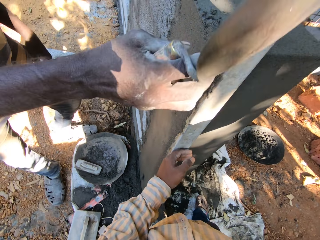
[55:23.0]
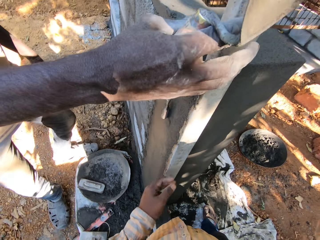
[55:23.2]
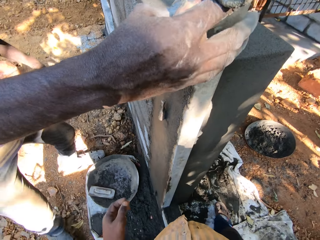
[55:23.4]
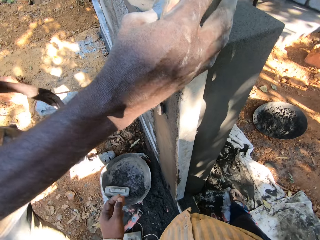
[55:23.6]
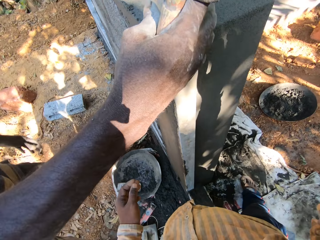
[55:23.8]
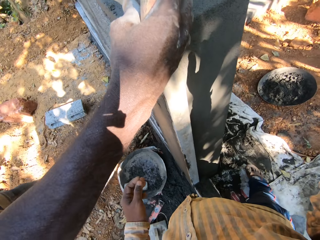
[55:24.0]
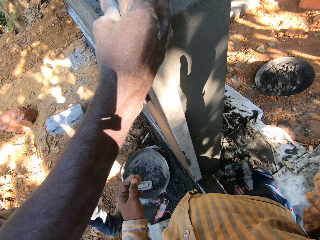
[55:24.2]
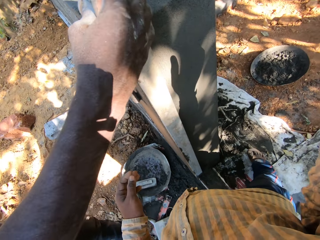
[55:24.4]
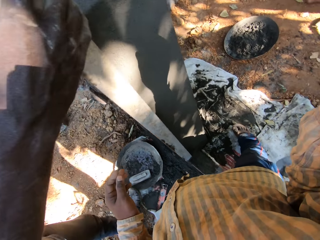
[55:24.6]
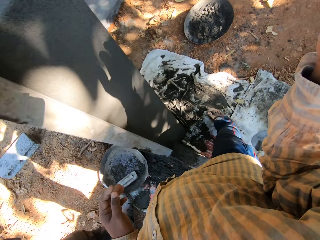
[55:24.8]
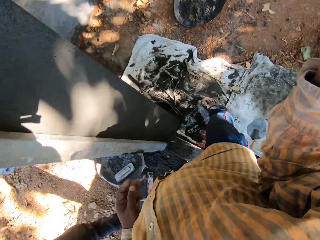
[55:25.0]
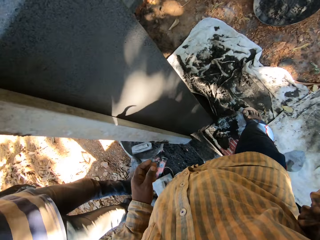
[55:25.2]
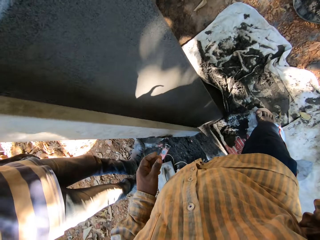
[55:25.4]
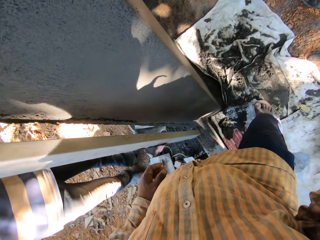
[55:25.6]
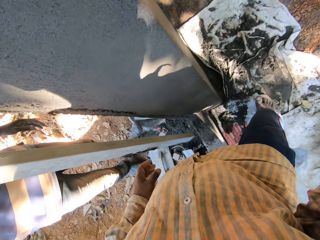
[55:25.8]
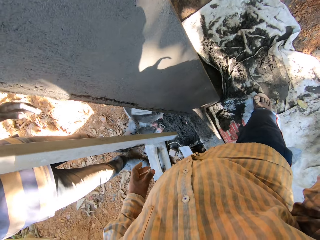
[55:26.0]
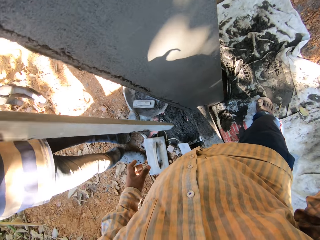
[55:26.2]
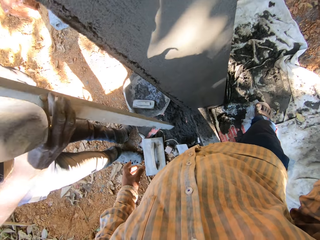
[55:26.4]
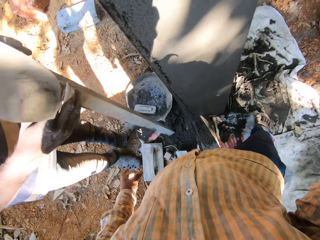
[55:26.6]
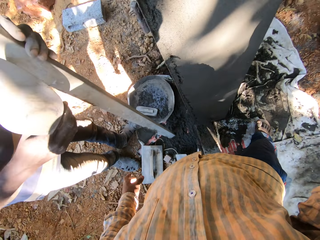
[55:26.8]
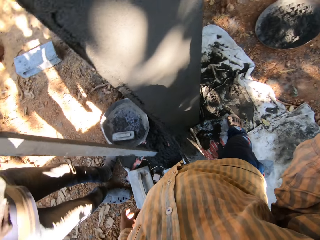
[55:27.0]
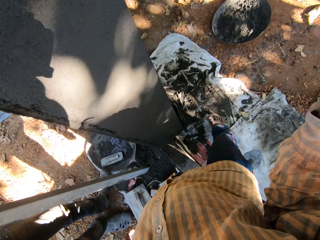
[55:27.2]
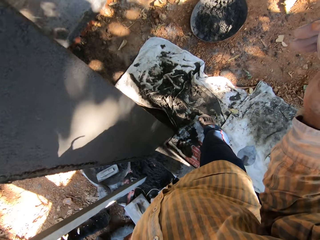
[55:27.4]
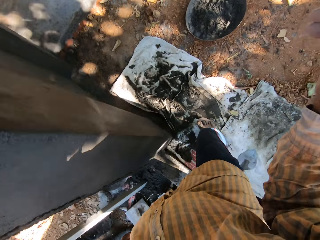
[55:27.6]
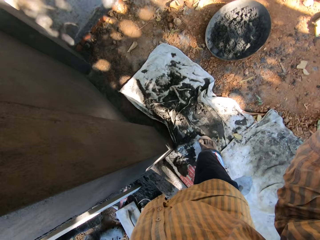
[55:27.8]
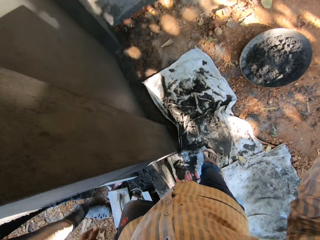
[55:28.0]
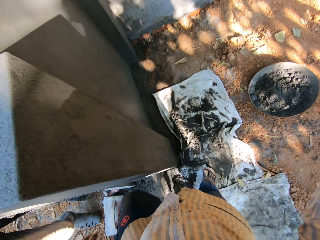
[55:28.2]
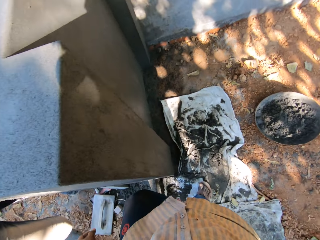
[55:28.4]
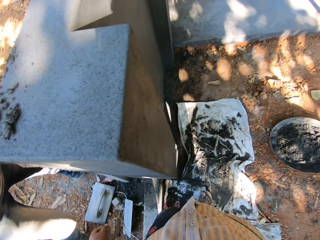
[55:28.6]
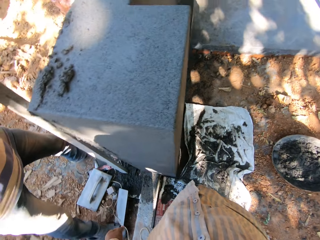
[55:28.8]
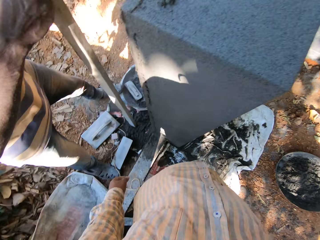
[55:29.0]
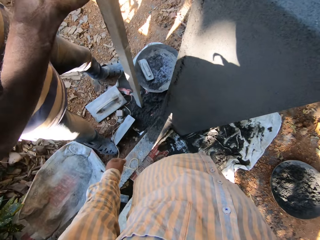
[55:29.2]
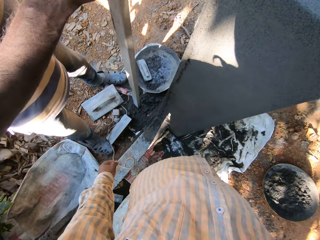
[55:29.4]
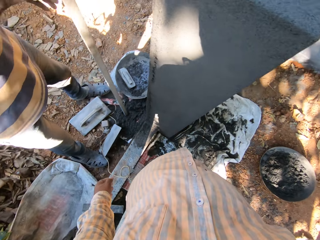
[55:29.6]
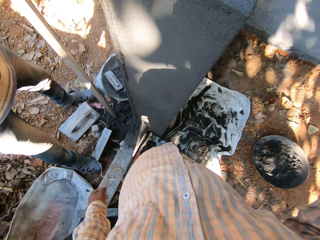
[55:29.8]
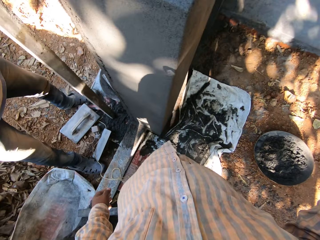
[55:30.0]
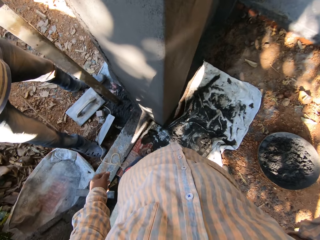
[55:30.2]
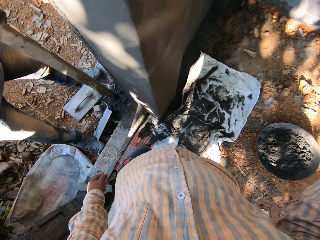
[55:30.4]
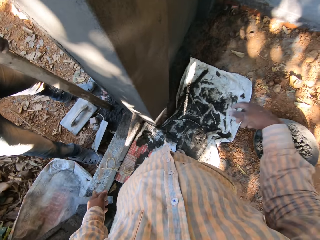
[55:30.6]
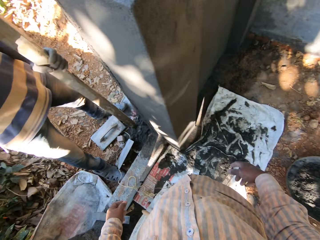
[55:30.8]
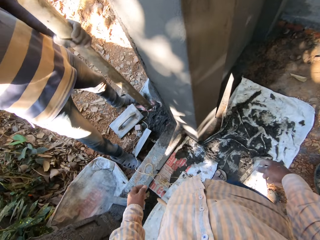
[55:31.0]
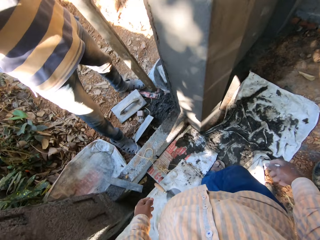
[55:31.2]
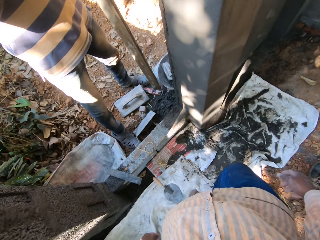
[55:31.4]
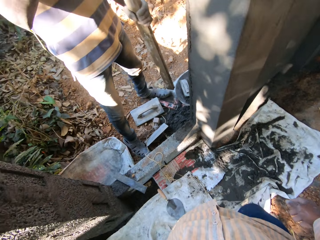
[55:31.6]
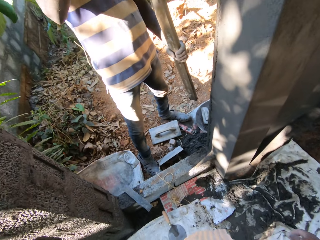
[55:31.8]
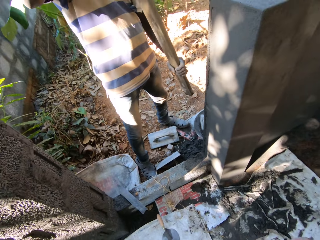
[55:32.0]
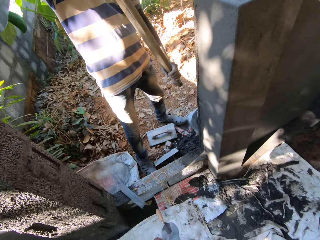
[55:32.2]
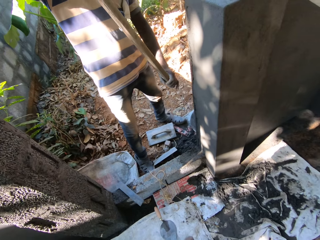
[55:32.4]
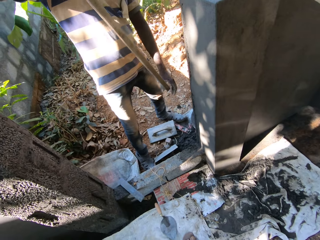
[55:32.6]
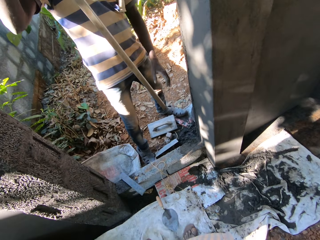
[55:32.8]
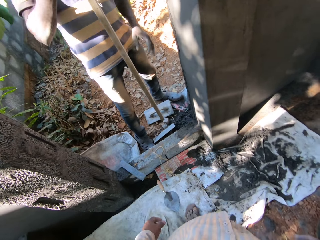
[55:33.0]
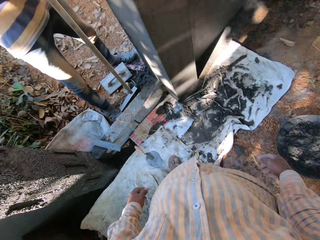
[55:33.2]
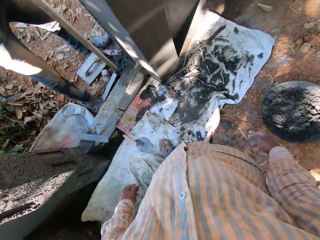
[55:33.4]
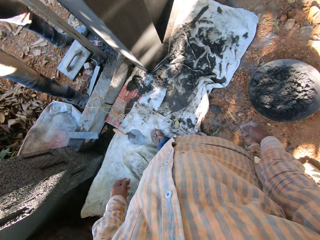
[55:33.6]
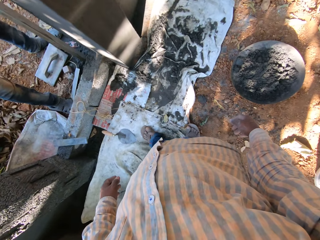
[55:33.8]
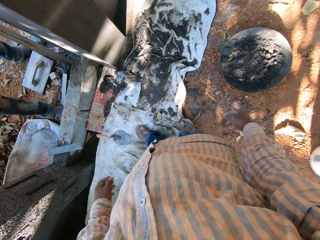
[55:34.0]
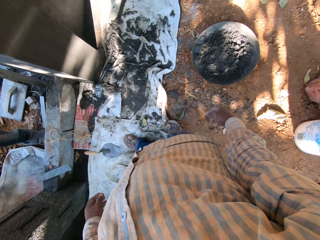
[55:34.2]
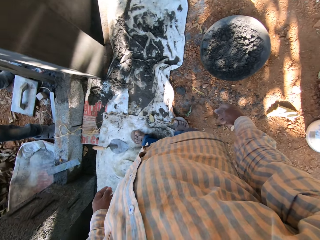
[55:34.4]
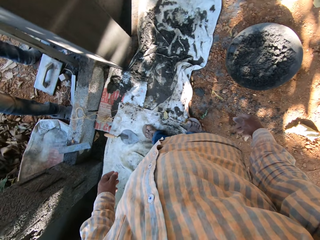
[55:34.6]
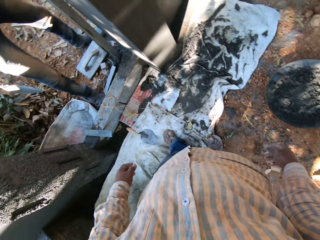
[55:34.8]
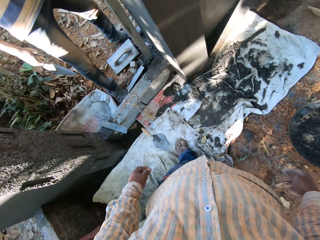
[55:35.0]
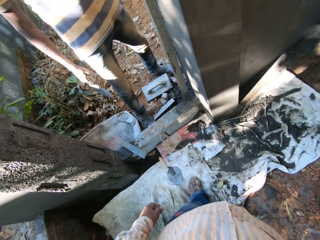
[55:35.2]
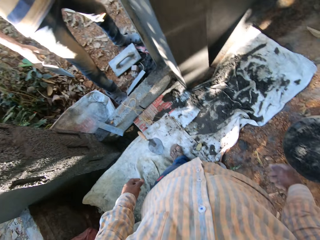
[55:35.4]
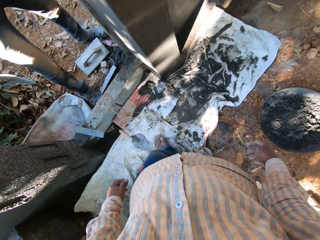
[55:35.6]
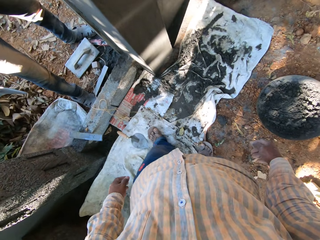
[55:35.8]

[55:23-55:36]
The man holds the lining channel with his right hand. The man touches the piece of wood. The man hits the floor with the lining channel in his right hand. The camera wearer converses with the man. The man wipes the lining channel with his left hand.

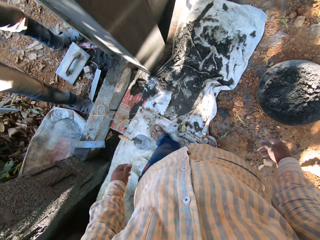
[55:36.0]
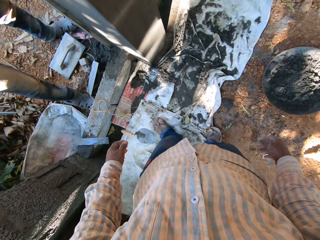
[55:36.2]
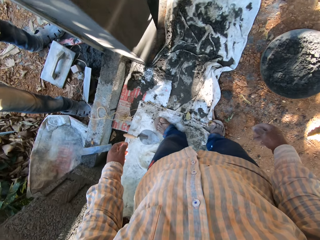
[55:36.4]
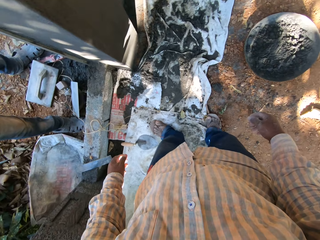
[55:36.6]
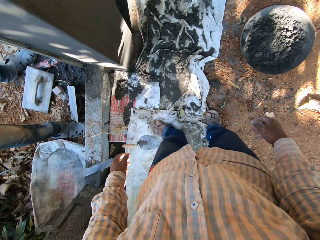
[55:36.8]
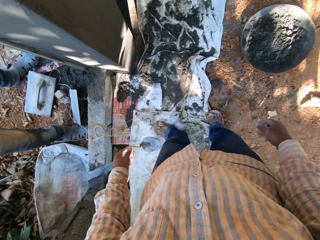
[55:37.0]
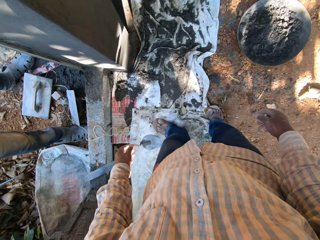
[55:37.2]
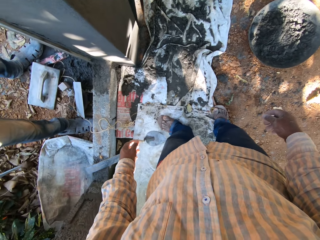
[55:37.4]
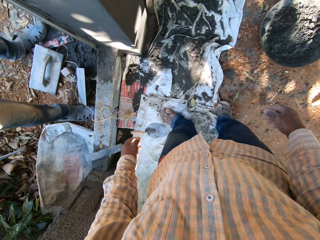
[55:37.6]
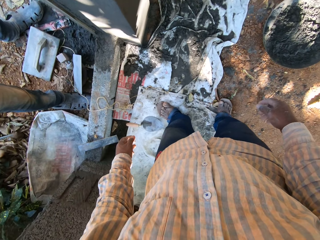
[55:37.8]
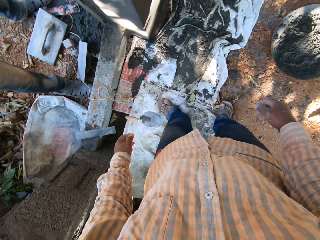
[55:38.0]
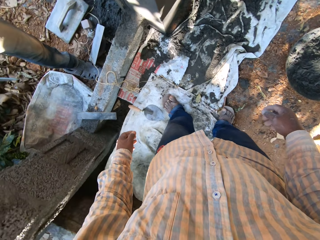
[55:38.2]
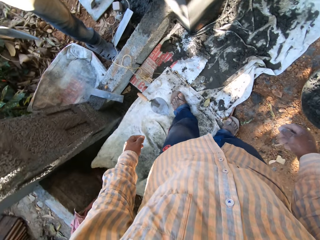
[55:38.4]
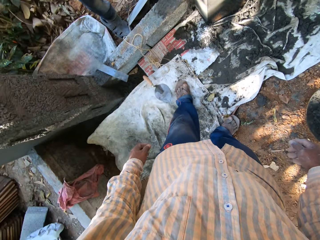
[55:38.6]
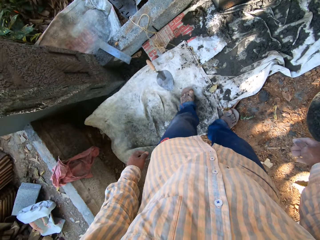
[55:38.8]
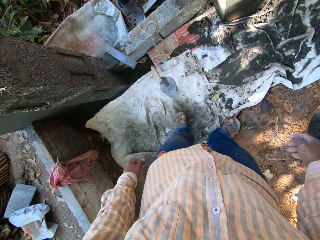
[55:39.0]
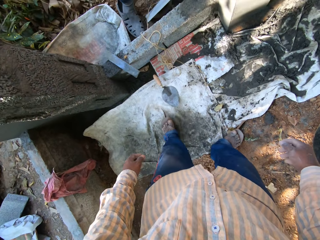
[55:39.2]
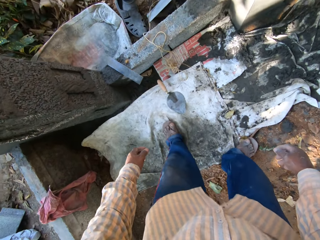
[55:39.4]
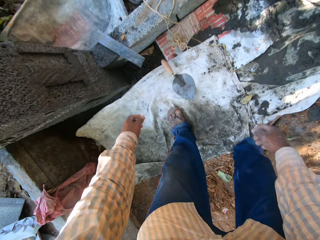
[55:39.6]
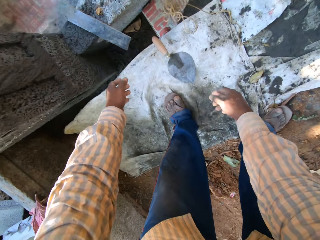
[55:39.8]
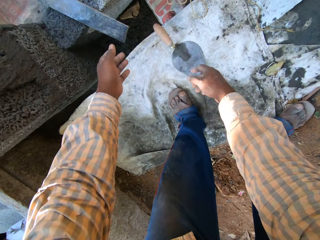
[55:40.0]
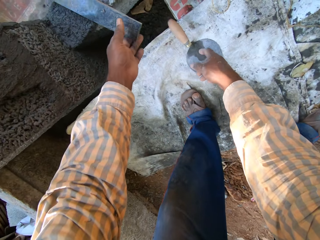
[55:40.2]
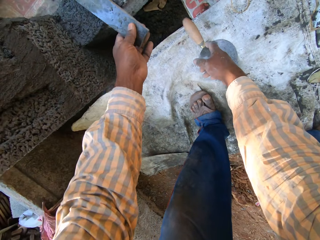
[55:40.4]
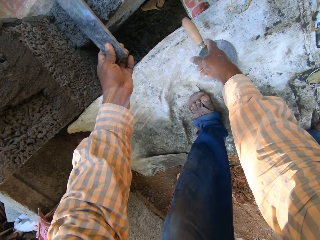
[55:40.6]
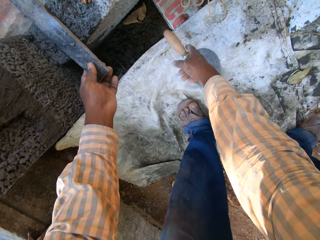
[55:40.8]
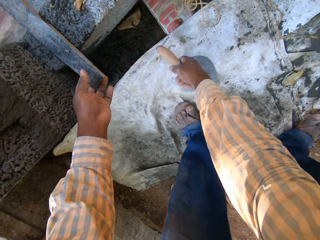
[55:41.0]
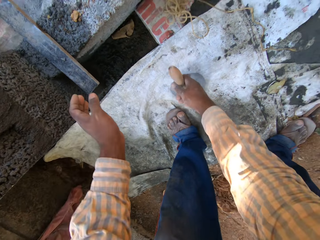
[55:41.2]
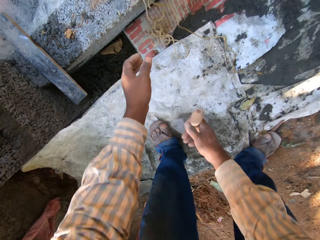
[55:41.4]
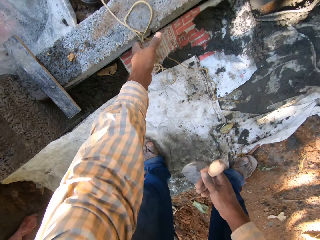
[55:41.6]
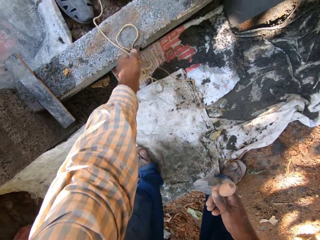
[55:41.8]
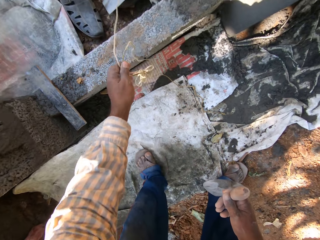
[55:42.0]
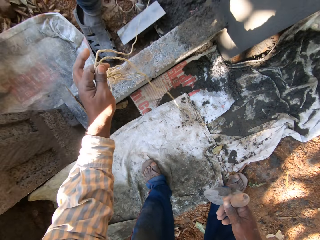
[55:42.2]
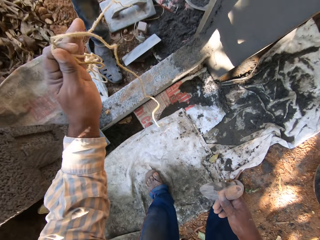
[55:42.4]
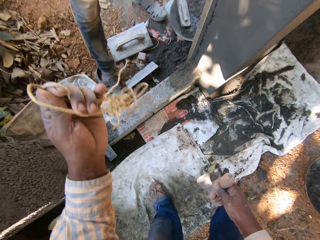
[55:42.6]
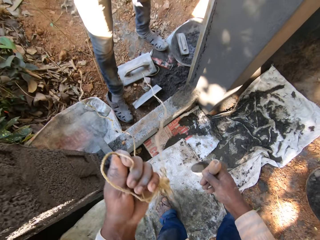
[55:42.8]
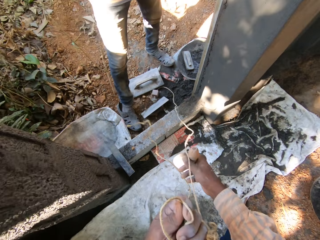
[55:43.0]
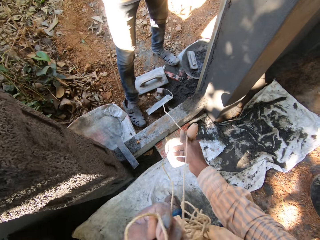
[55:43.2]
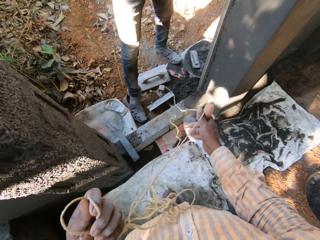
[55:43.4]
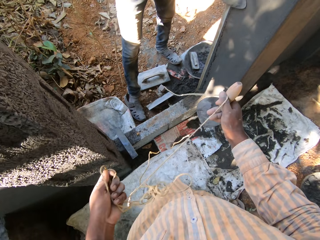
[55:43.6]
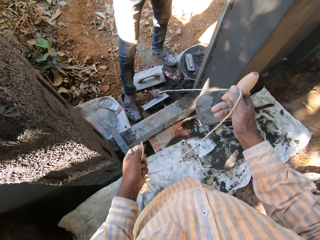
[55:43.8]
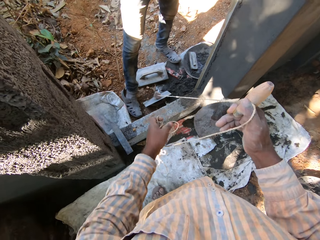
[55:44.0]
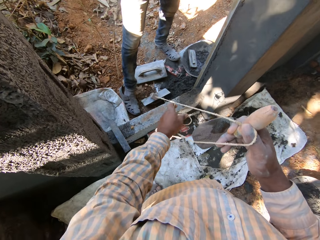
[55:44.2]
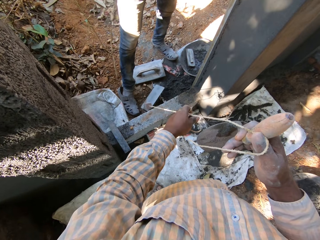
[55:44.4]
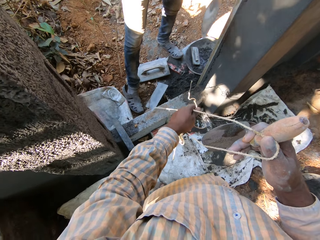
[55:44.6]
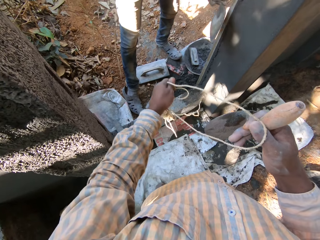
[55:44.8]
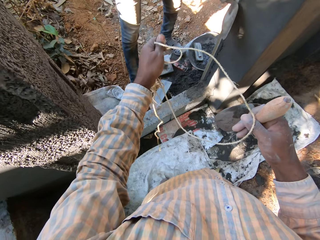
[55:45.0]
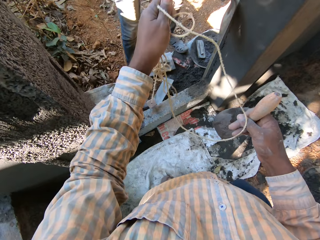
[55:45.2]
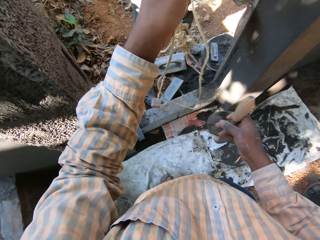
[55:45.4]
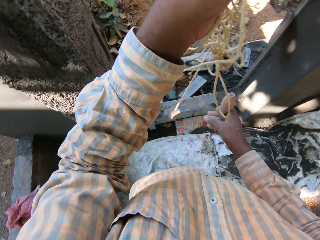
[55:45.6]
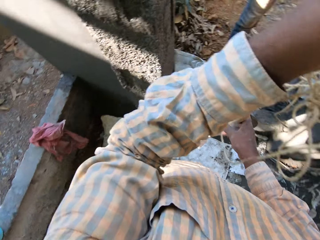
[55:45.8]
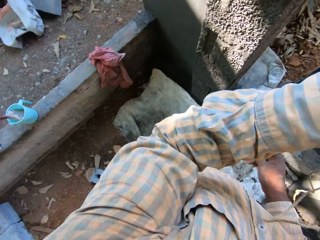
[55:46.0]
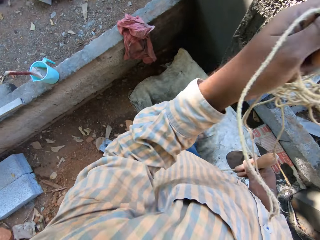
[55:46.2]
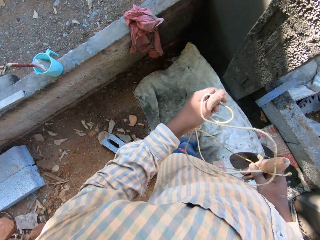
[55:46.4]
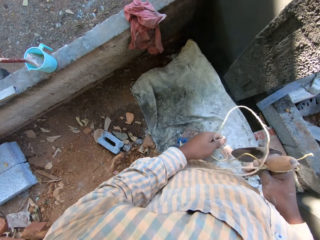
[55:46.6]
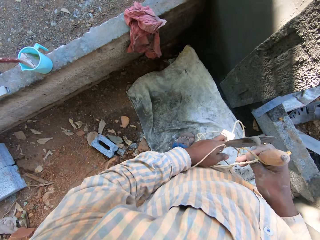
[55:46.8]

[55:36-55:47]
The camera wearer moves a stick with his left hand. He picks up a trowel with his right hand. He picks up a rope from a brick top with his left hand. He pulls the rope with both hands.
